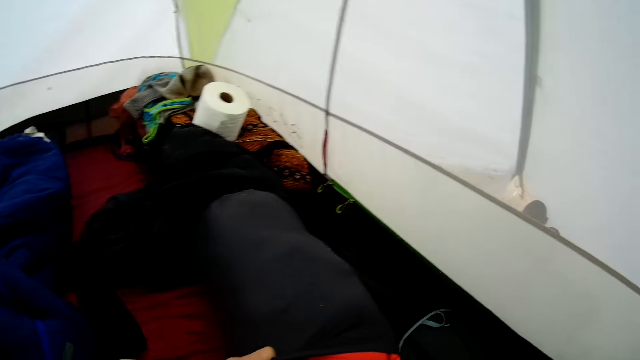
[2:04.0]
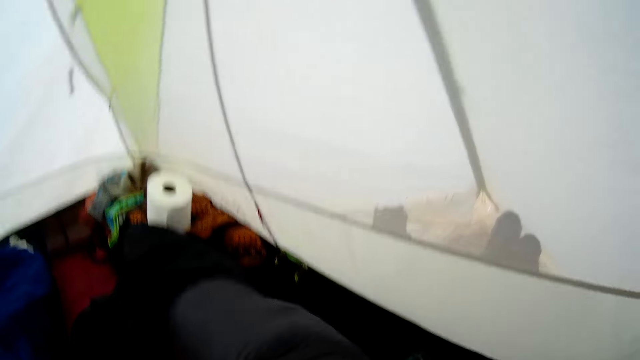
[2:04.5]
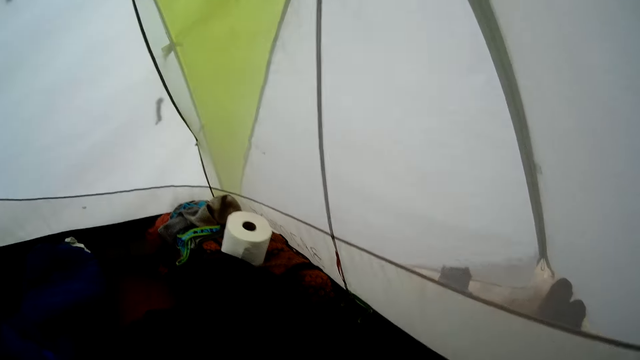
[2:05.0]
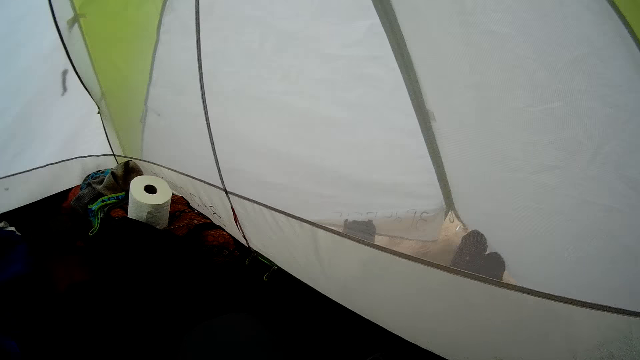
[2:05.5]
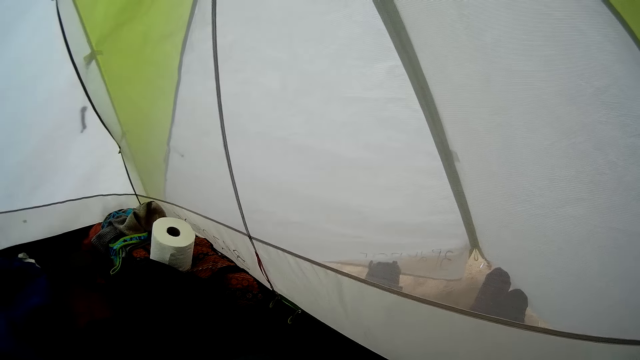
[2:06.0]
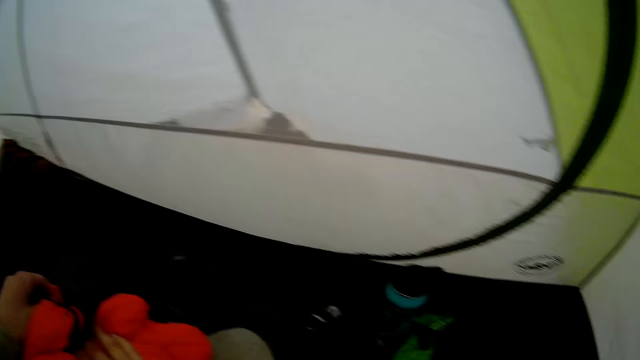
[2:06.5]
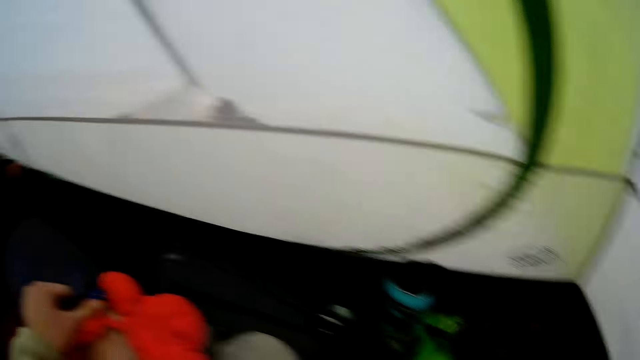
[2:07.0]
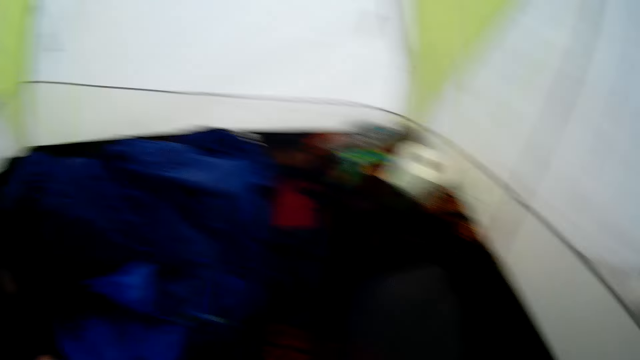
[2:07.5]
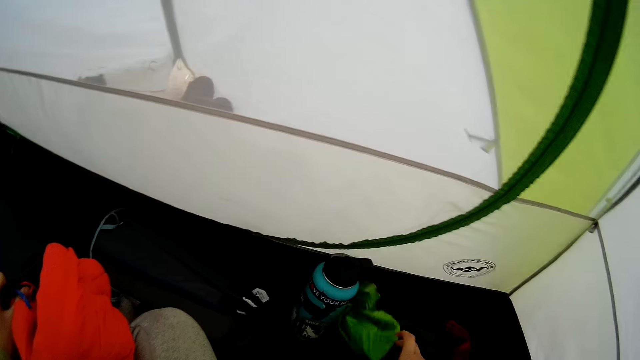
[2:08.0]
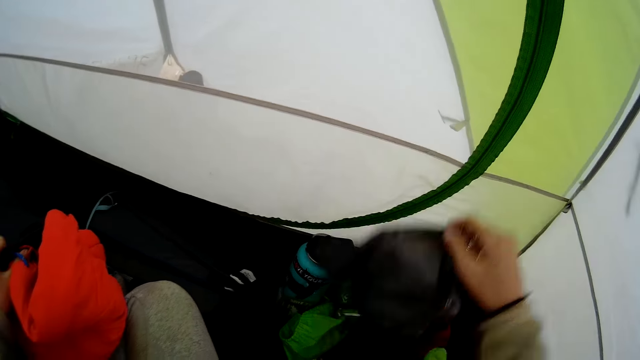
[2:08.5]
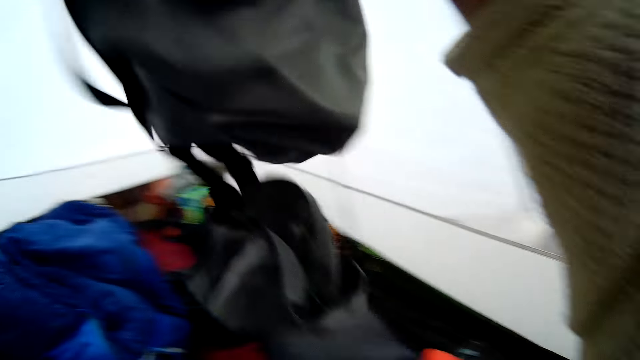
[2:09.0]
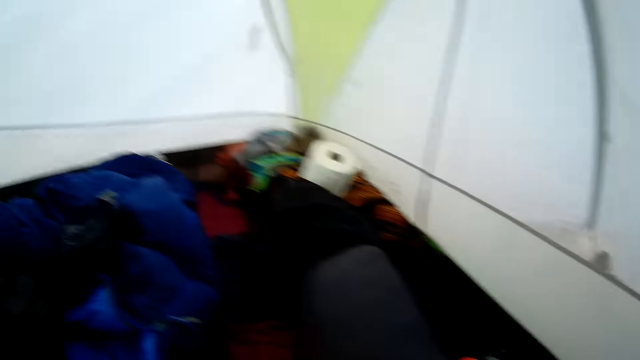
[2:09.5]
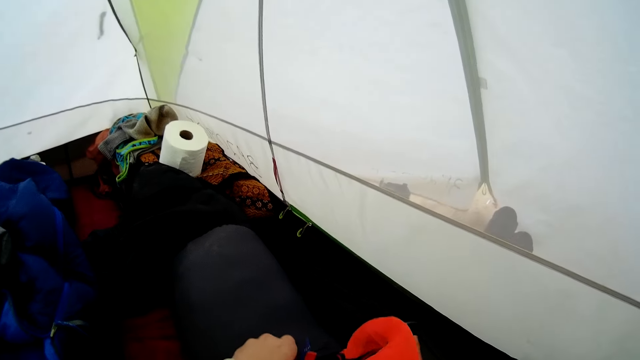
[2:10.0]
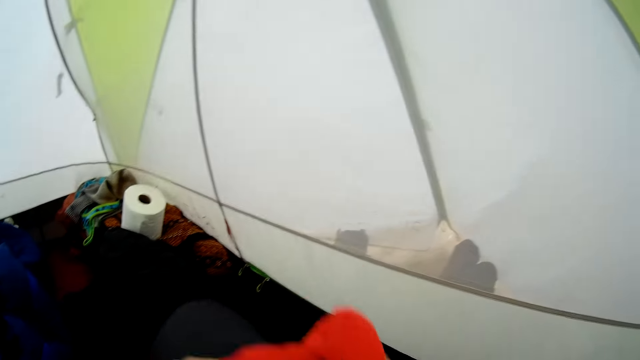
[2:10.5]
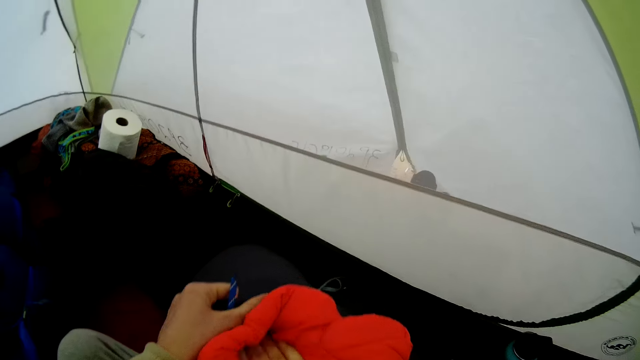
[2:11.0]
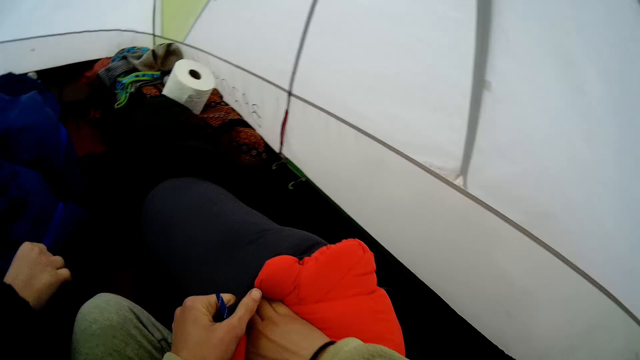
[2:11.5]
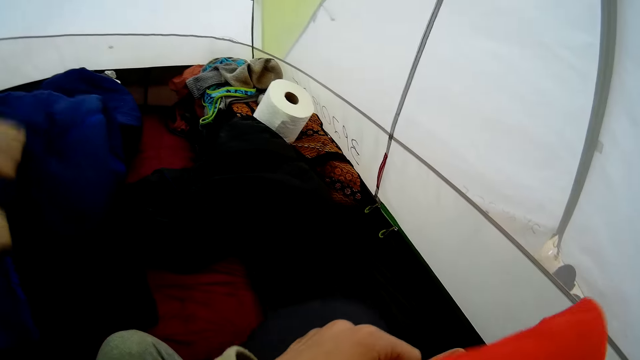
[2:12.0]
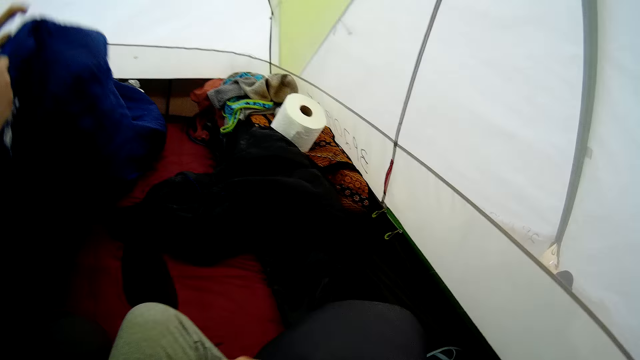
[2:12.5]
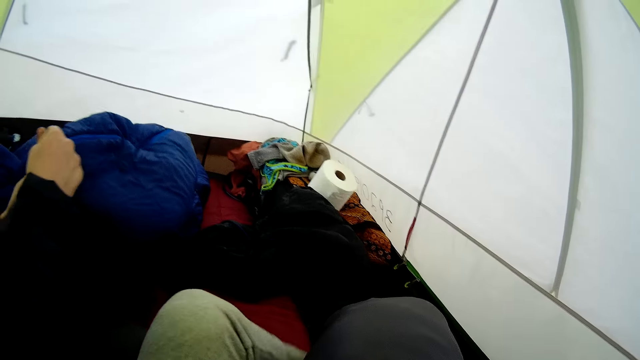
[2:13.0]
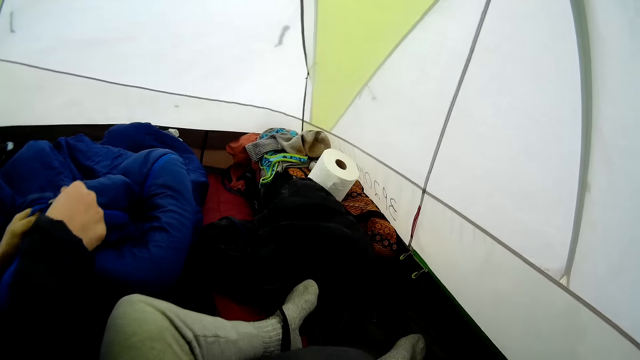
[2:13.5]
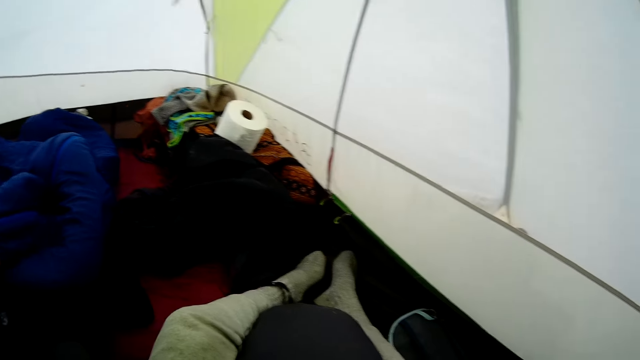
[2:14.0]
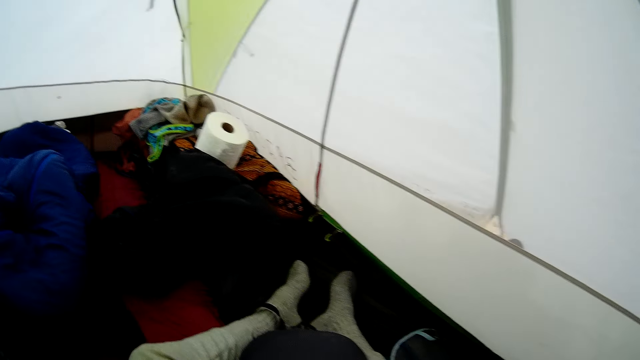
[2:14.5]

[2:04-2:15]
The camera wearer looks around the tent. They pick up the cloth. They throw a bag to a man. They throw the cloth down. They arrange the cloth in the bag.

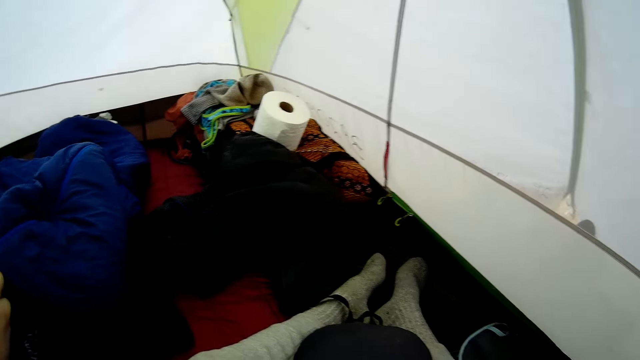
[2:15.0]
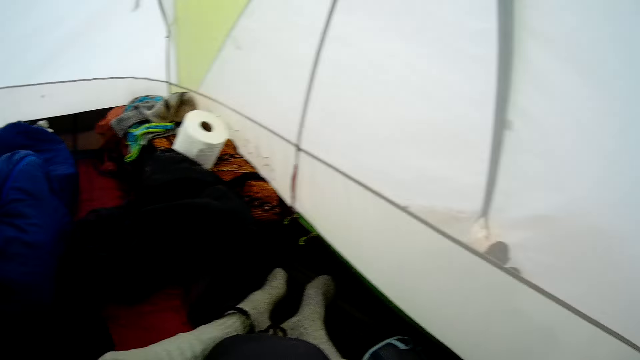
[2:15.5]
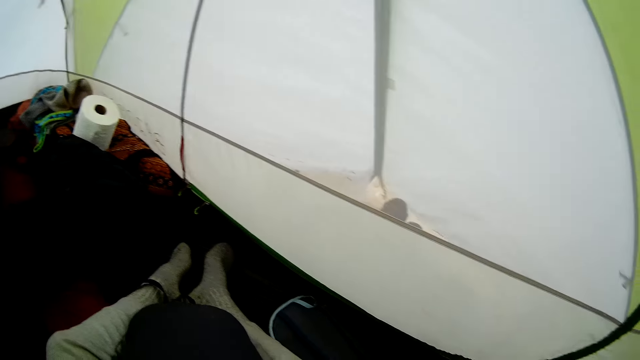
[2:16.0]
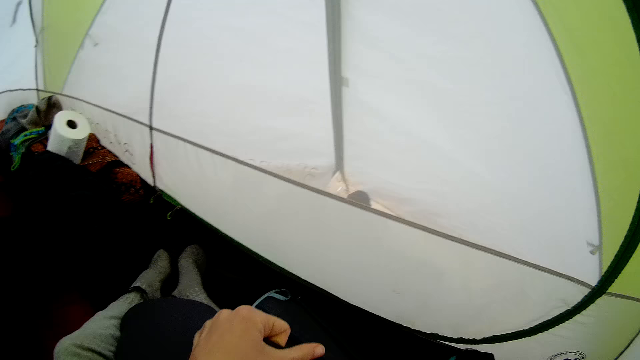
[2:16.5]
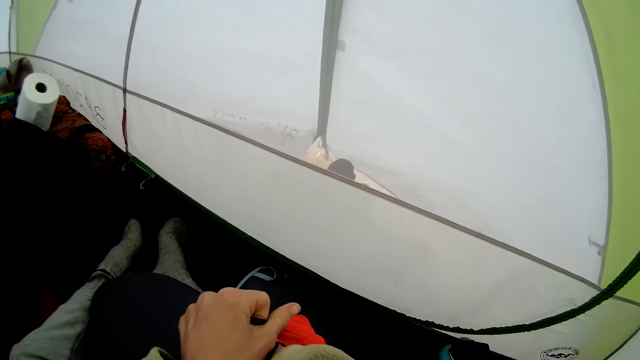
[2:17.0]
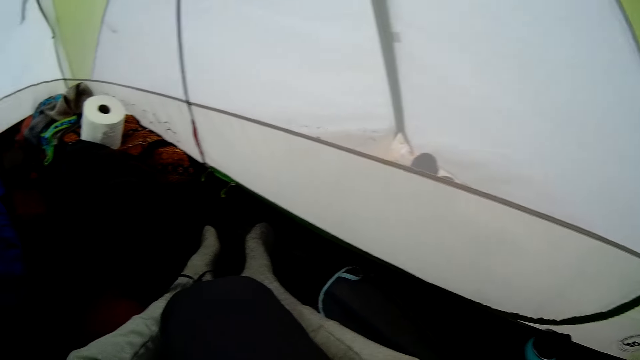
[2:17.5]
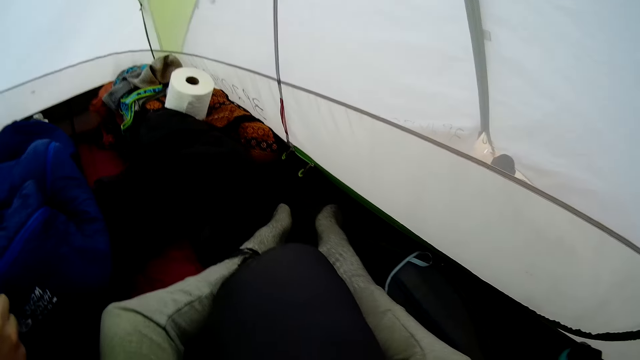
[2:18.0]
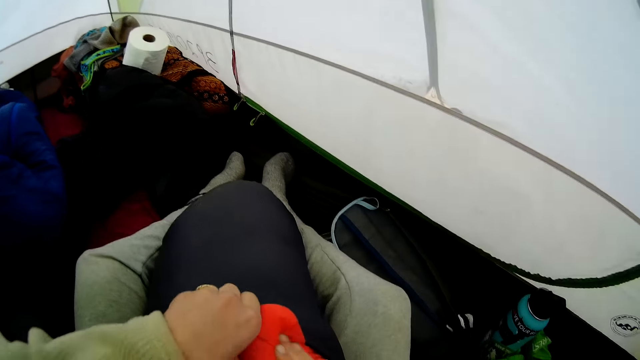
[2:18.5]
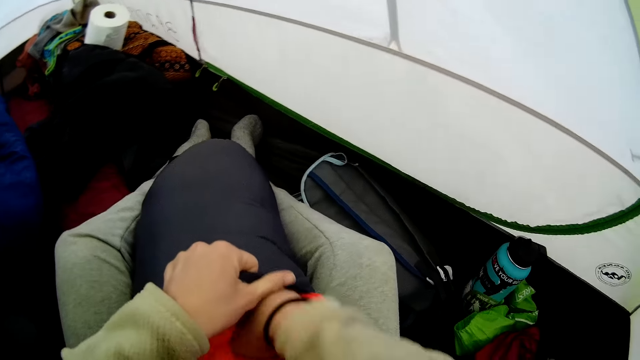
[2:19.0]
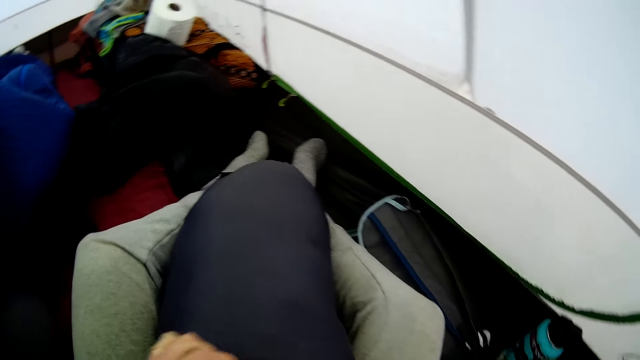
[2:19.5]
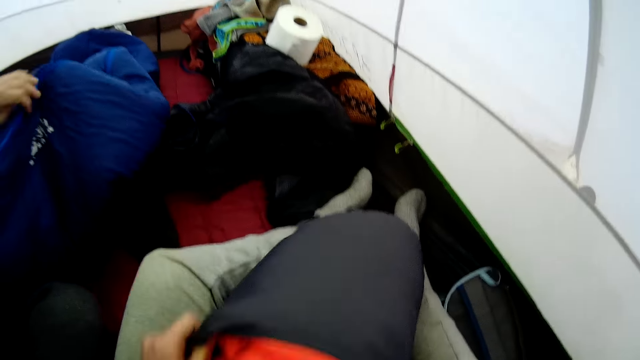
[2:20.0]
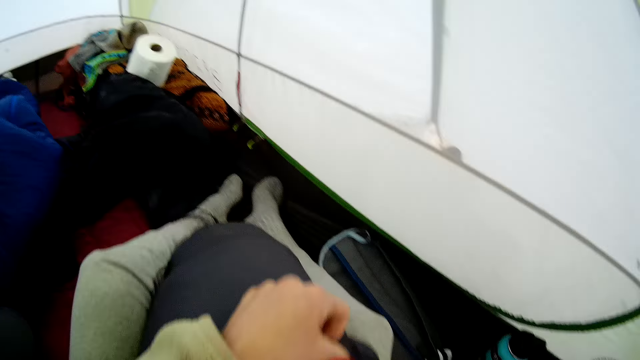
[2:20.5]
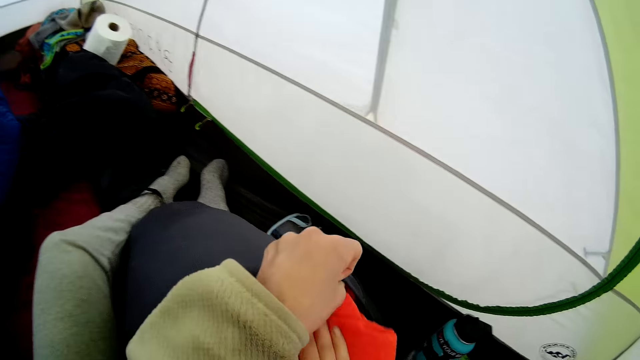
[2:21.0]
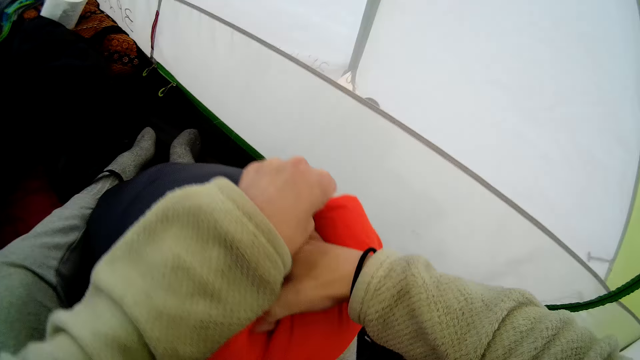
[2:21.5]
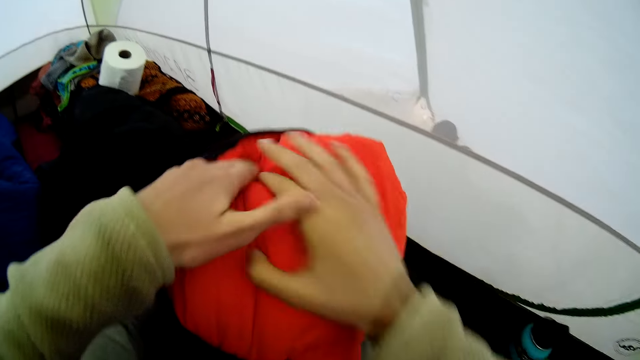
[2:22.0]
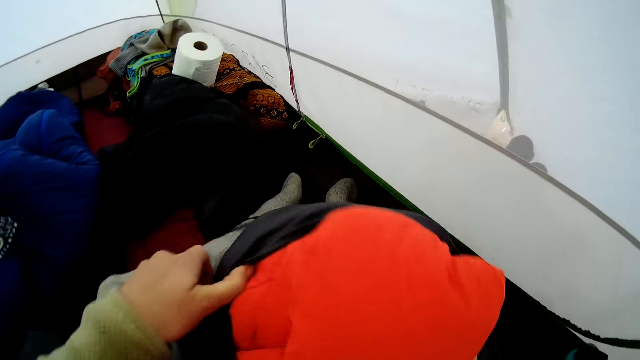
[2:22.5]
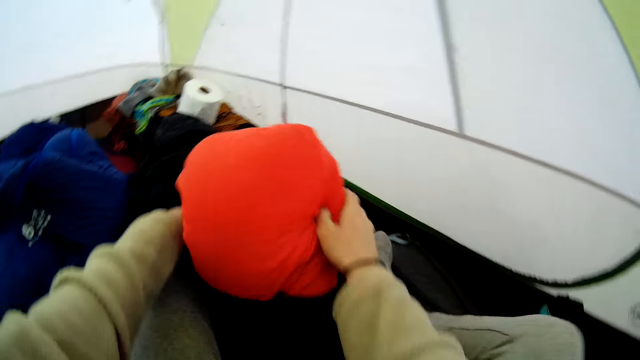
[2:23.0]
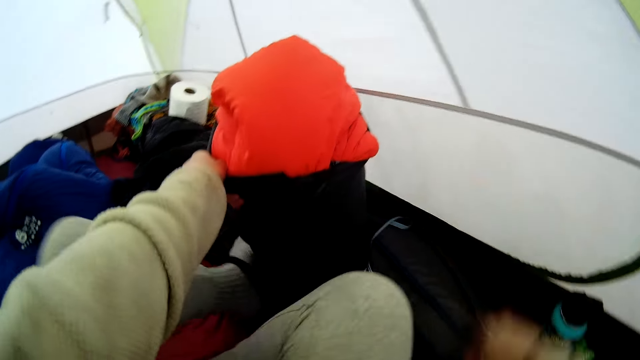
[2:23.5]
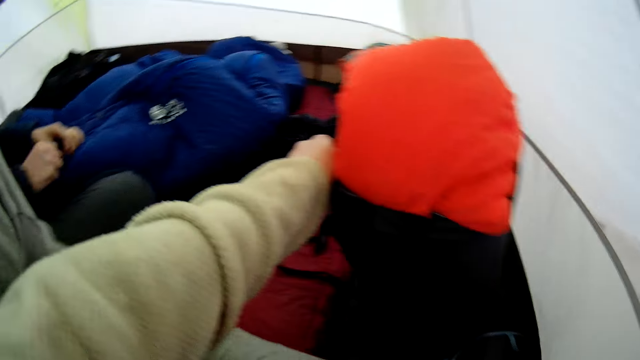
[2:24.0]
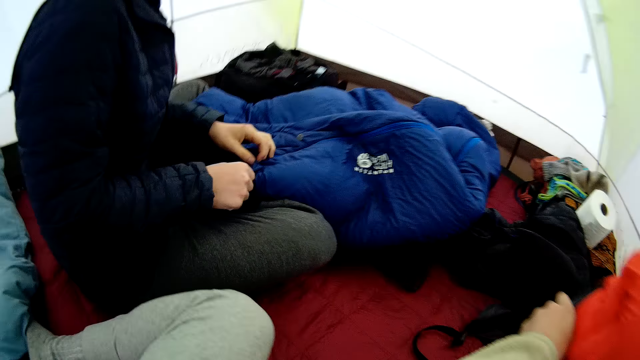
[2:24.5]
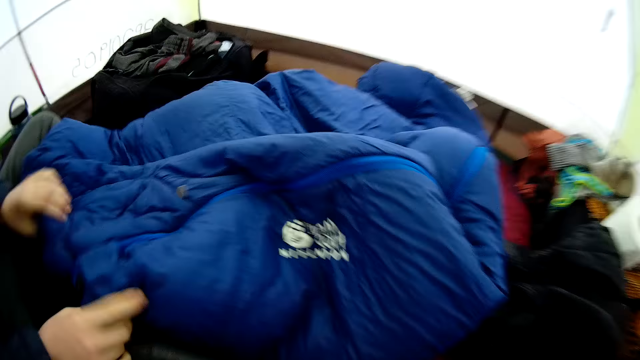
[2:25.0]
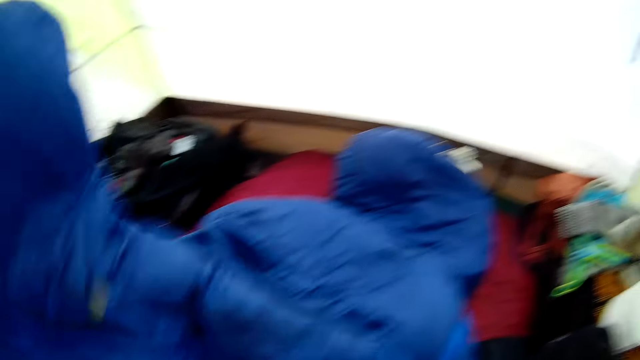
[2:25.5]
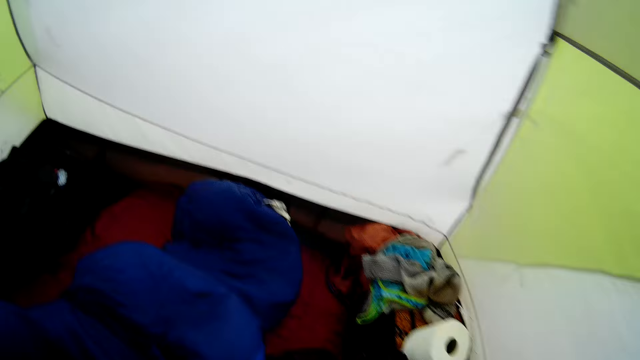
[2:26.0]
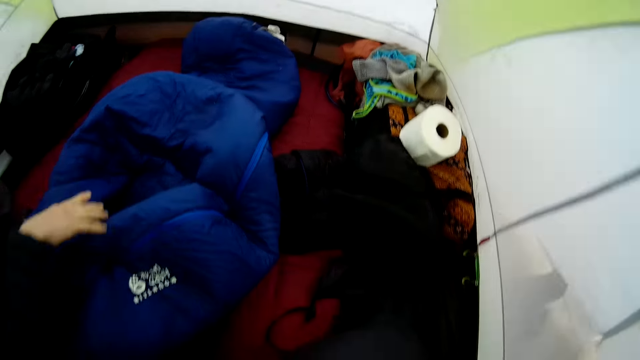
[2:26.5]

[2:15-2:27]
The camera wearer looks around the tent. They arrange the cloth in the bag.
